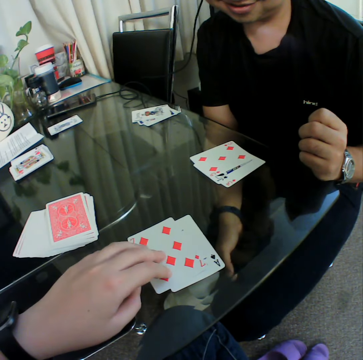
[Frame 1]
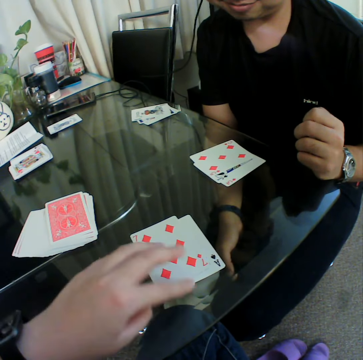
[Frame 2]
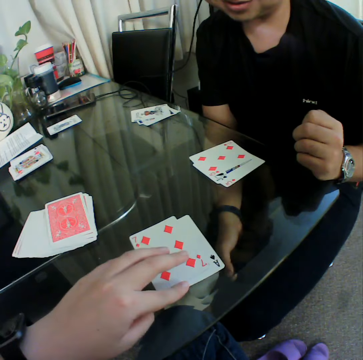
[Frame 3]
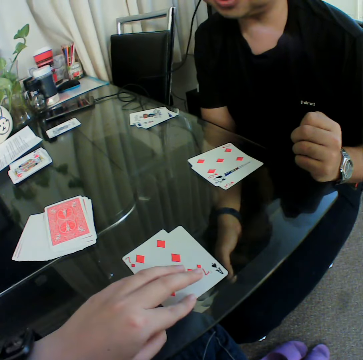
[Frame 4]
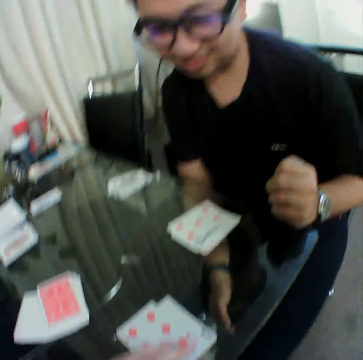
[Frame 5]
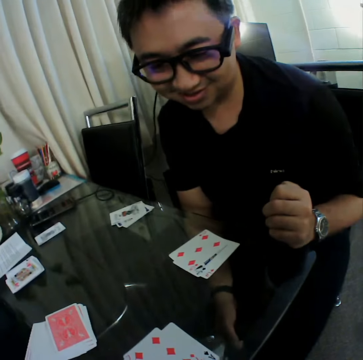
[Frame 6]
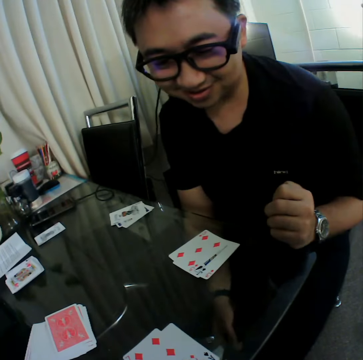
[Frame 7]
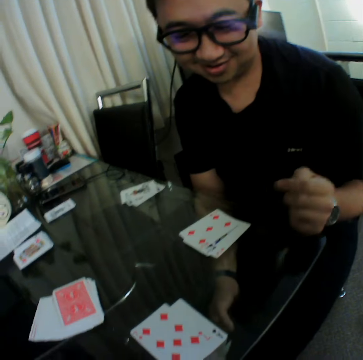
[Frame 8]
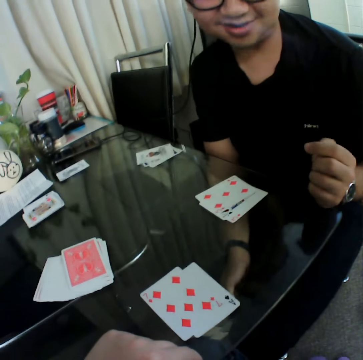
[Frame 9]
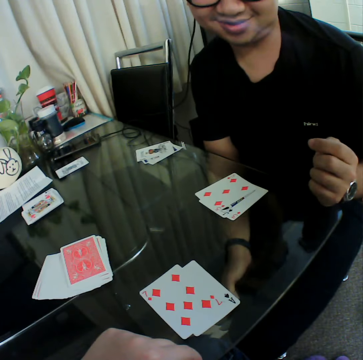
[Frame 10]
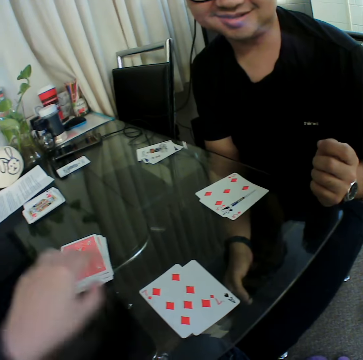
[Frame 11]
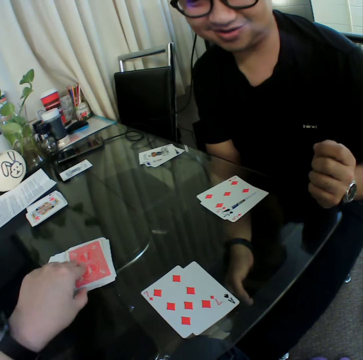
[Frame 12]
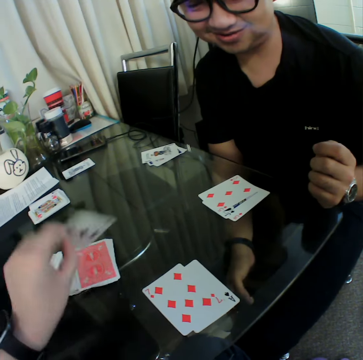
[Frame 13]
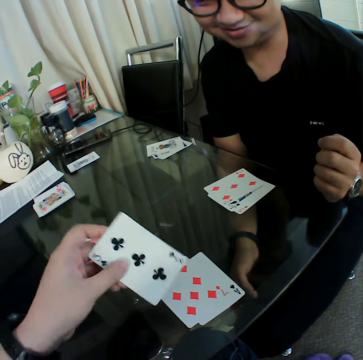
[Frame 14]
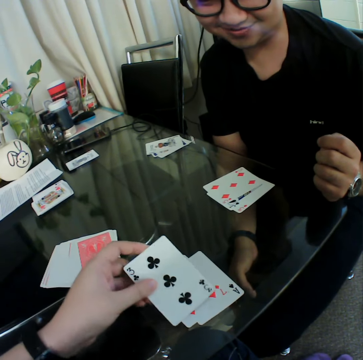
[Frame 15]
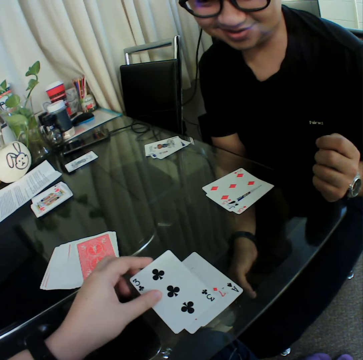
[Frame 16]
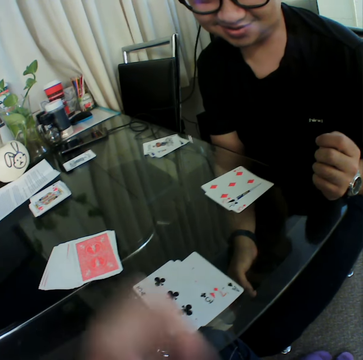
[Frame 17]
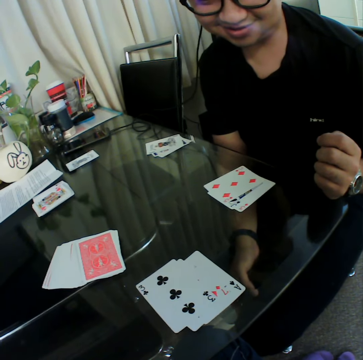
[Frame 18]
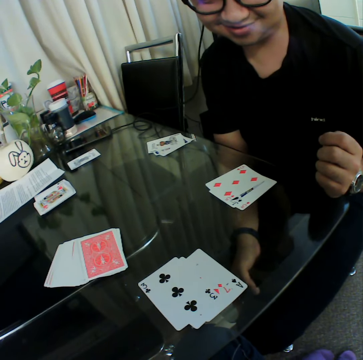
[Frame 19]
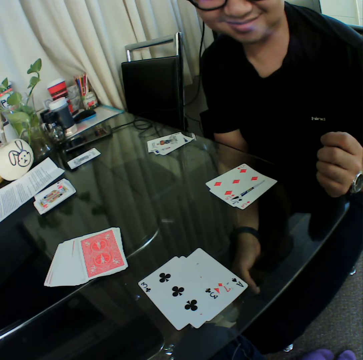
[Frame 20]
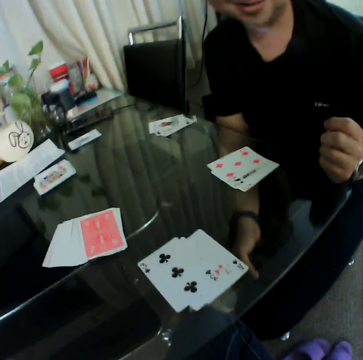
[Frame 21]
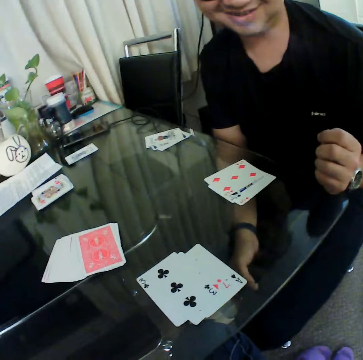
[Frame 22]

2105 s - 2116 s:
A man looks at the cards. The camera wearer picks up a card from the deck on the table with his left hand. He checks the card. He places the card in his left hand on the table.

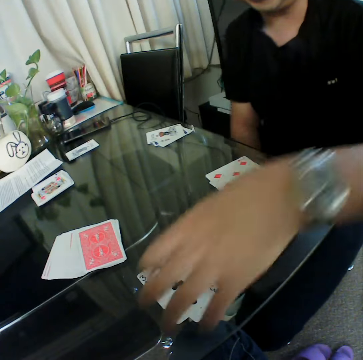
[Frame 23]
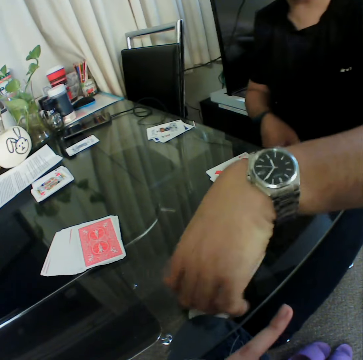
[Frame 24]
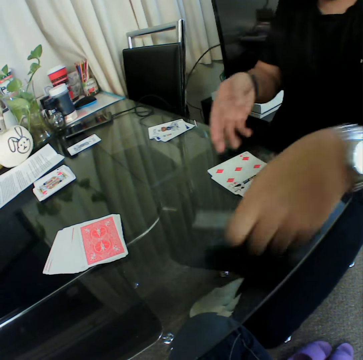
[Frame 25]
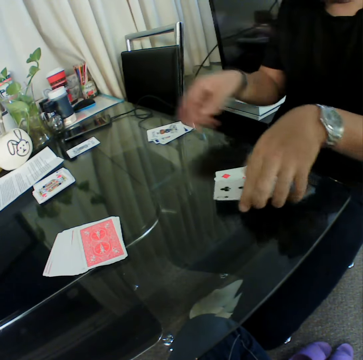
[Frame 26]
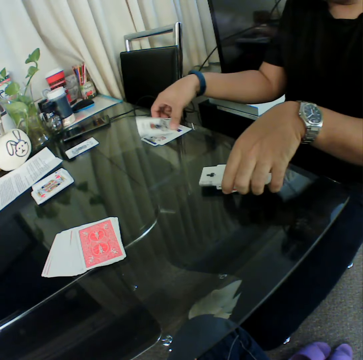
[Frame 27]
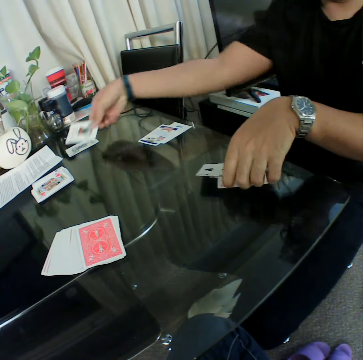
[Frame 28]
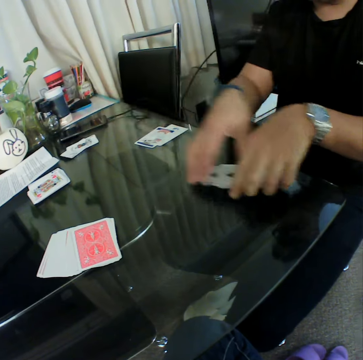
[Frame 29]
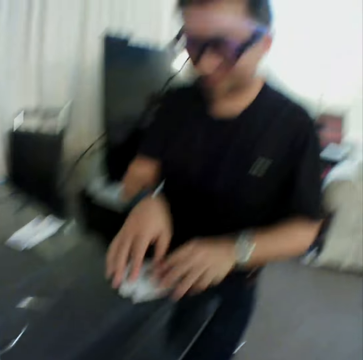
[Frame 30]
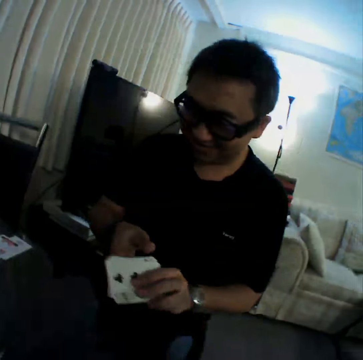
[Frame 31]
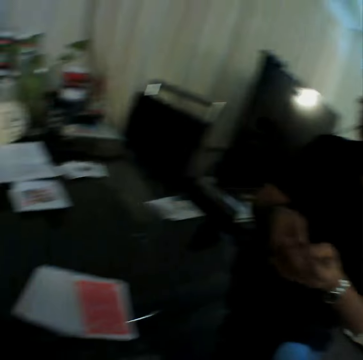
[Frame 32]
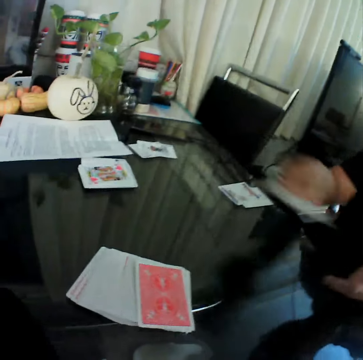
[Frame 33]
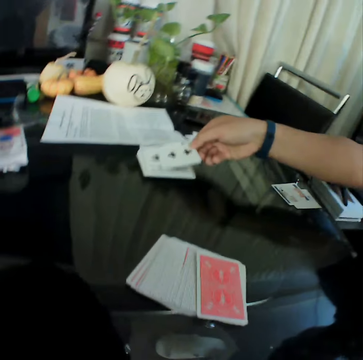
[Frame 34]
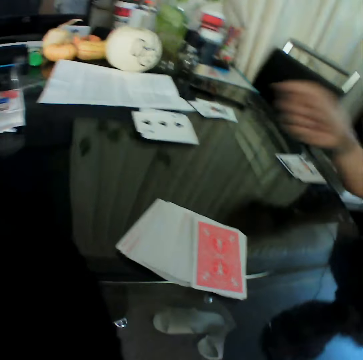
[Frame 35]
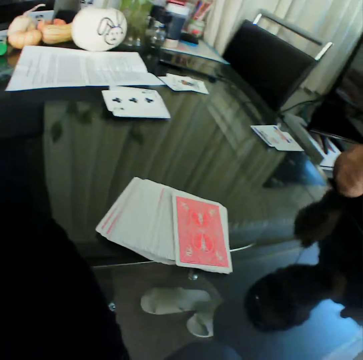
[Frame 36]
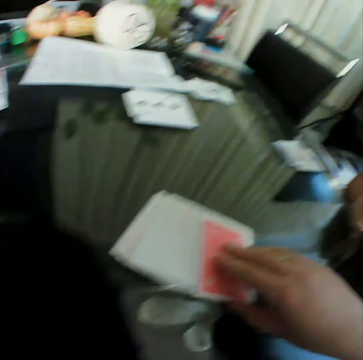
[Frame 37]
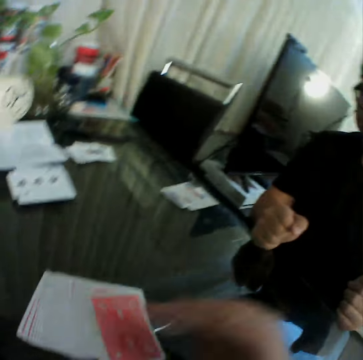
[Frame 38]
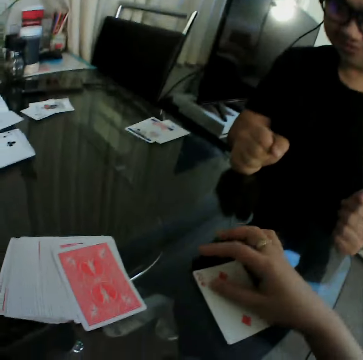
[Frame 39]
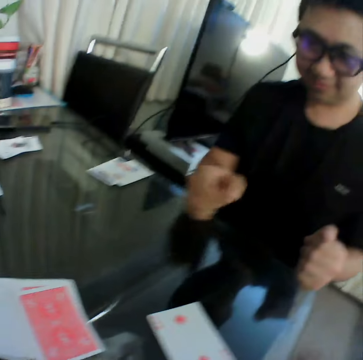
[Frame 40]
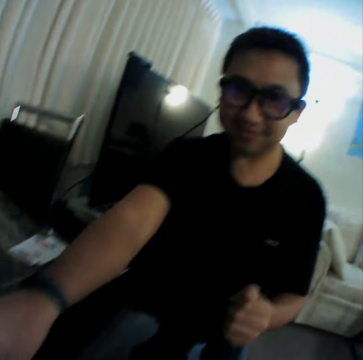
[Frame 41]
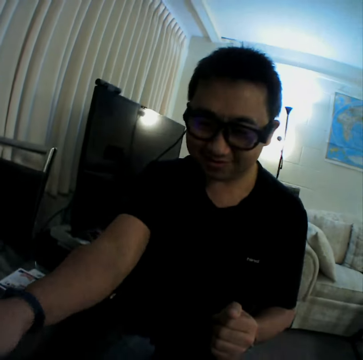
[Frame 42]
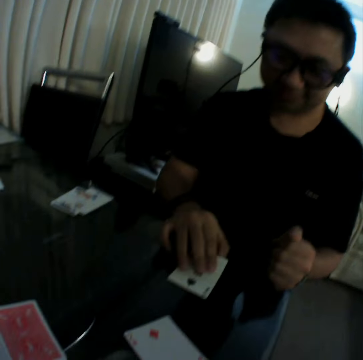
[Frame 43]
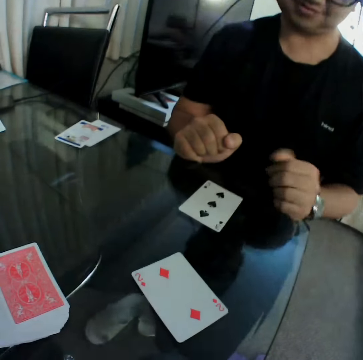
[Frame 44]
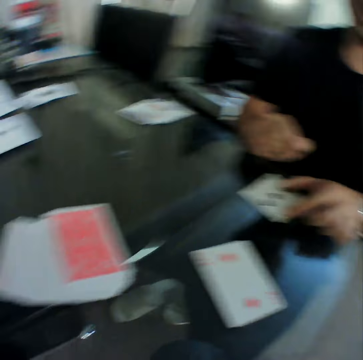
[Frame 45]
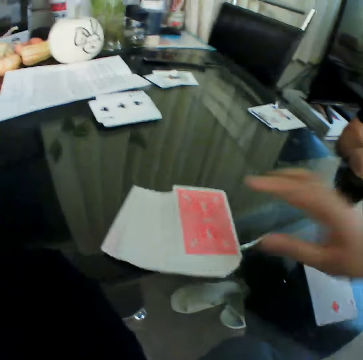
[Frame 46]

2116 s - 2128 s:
A man packs the cards on the table with his hands. The man picks up a card from the table with his right hand and places the card in his right hand on the table. The man packs the cards on the table with his hands and places the card in his right hand on the table. The camera wearer picks up a card from the deck on the table with his right hand. He places the card in his right hand on the table. The man picks up a card and places the card in his right hand on the table.

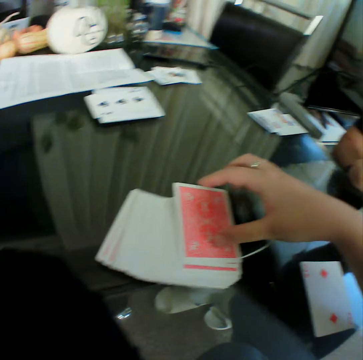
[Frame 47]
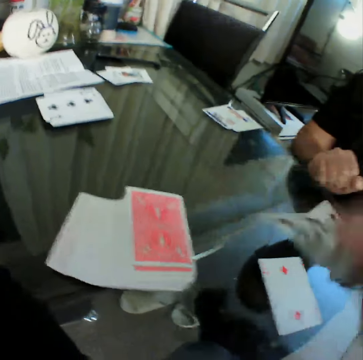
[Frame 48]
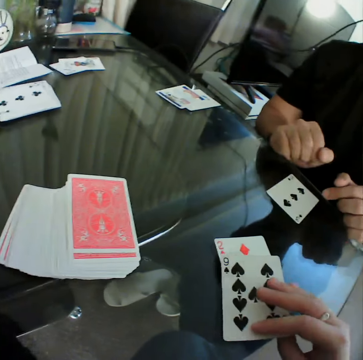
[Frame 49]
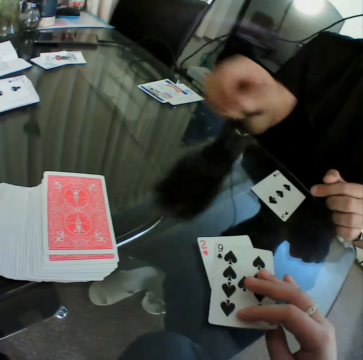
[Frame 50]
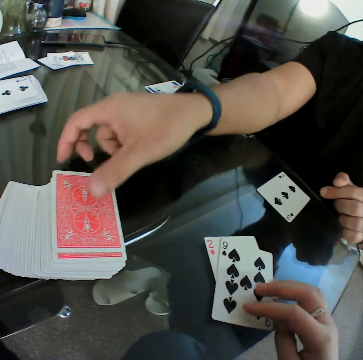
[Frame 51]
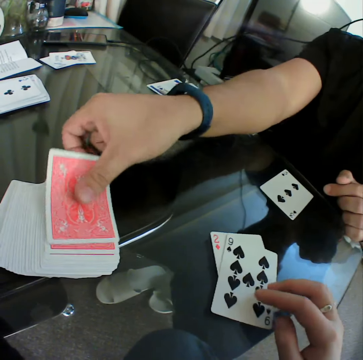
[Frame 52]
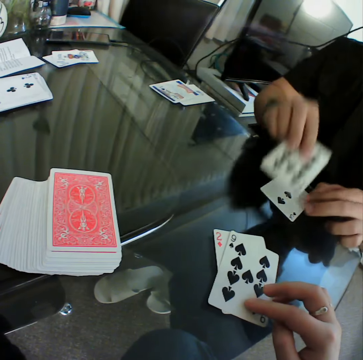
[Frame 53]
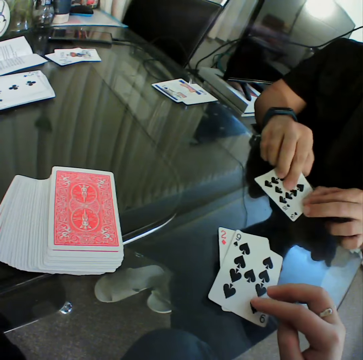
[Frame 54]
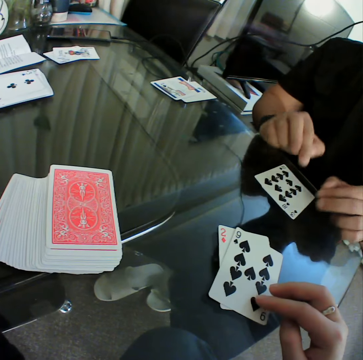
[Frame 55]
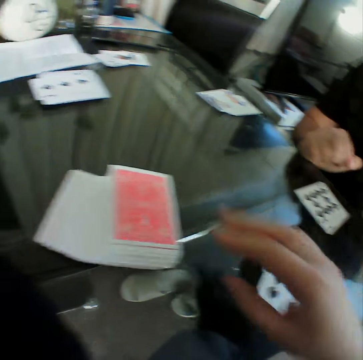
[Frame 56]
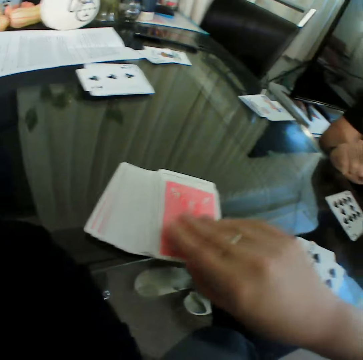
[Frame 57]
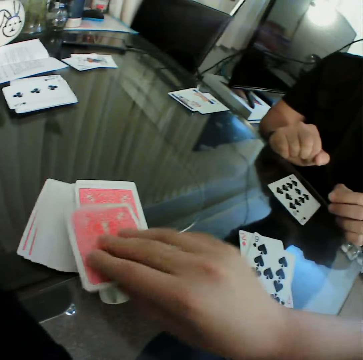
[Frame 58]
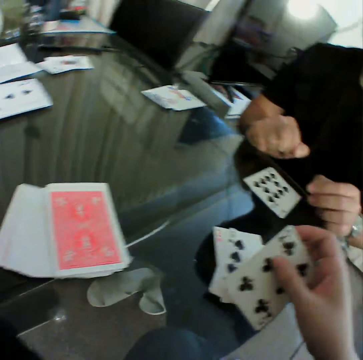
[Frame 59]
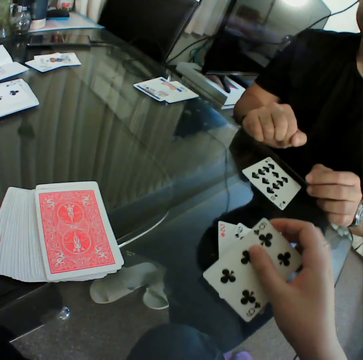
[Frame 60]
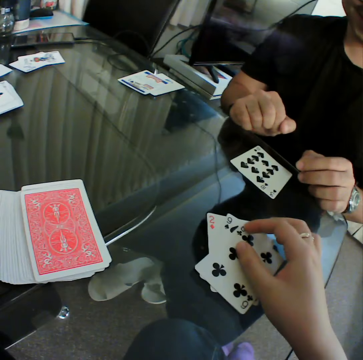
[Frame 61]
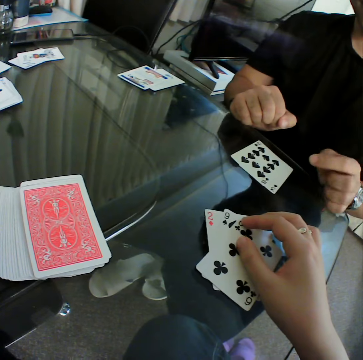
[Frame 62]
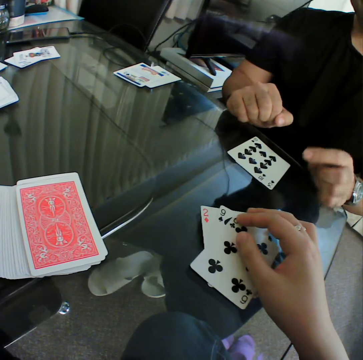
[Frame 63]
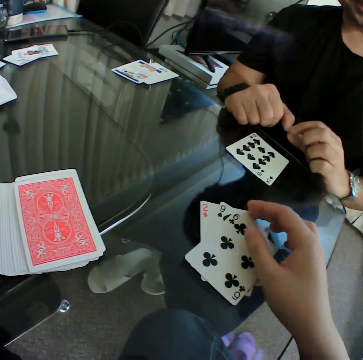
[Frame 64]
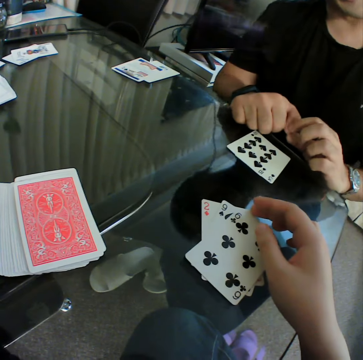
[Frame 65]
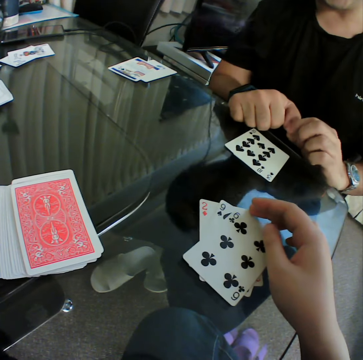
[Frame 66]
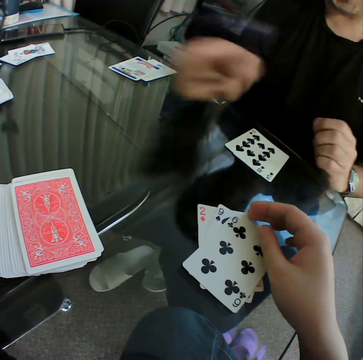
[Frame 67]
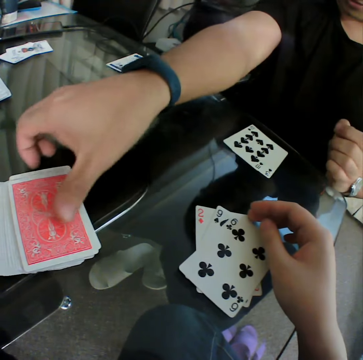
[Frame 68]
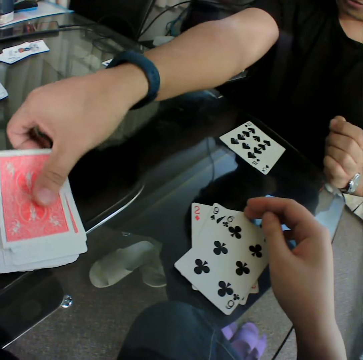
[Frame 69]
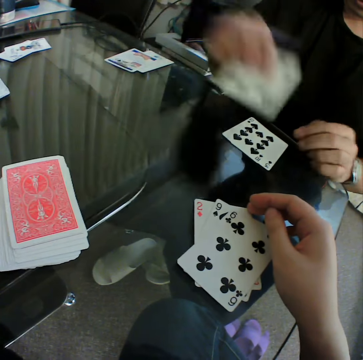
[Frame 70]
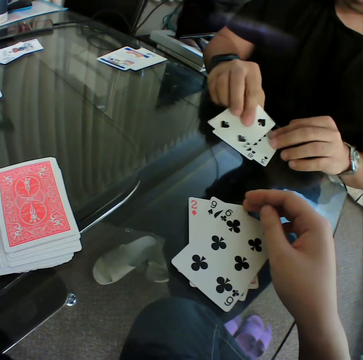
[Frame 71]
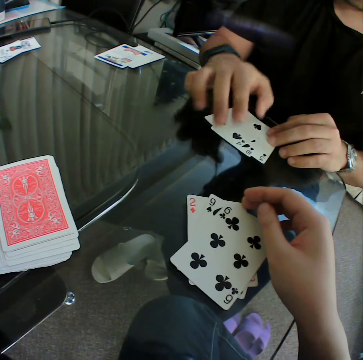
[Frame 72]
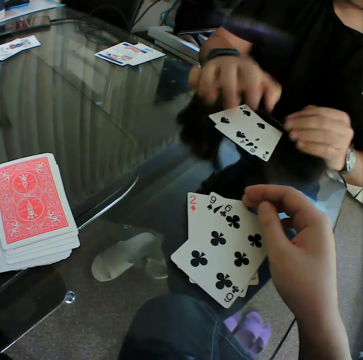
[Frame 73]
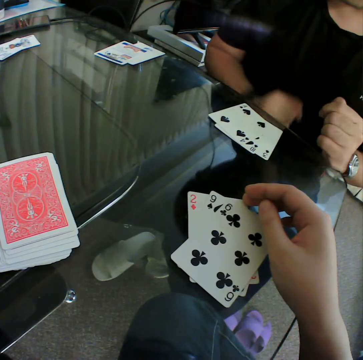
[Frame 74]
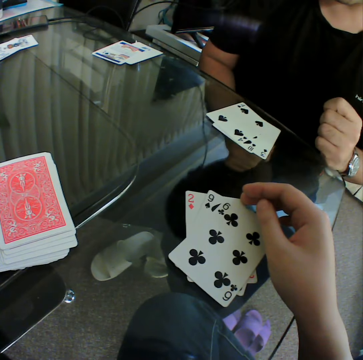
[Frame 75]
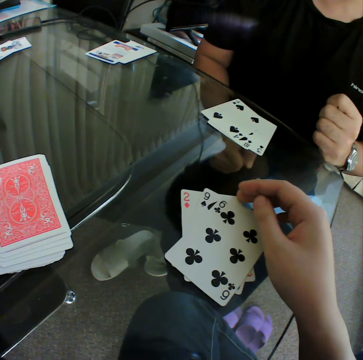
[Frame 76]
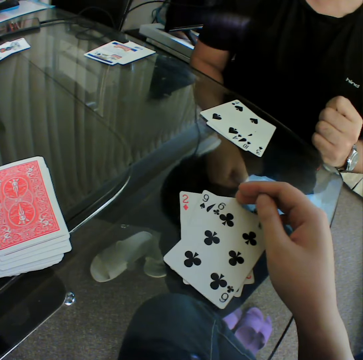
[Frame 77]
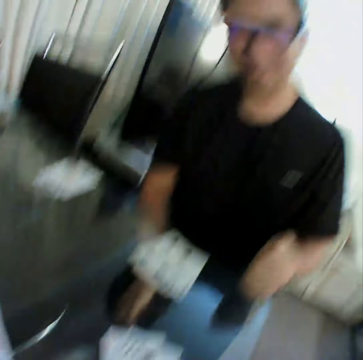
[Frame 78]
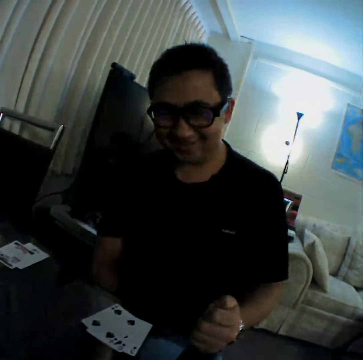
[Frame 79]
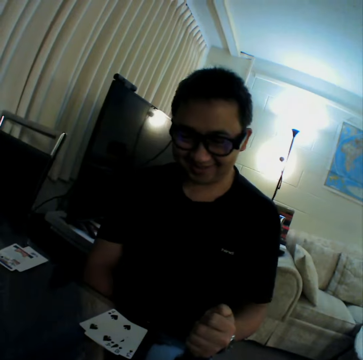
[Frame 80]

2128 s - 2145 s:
The camera wearer picks up a card from the deck on the table with his right hand. He places the card in his right hand on the table. A man picks up a card from a deck of cards on the table with his right hand and places the card in his right hand on the table. The camera wearer picks up a card from the deck on the table with his right hand. He places the card in his right hand on the table. The man picks up a card from the deck of cards on the table with his right hand and places the card in his right hand on the table. The man holds the cards with both hands and pulls his hands off the cards.
